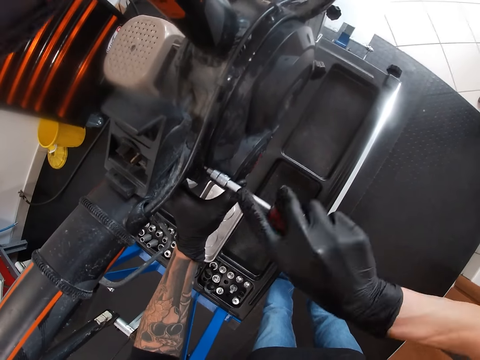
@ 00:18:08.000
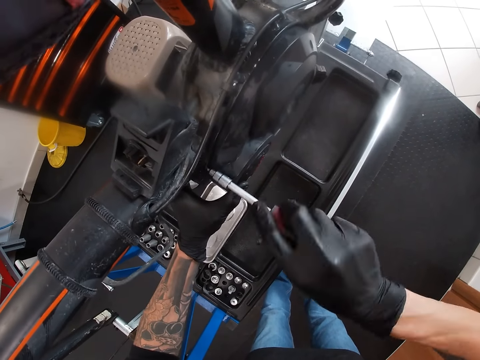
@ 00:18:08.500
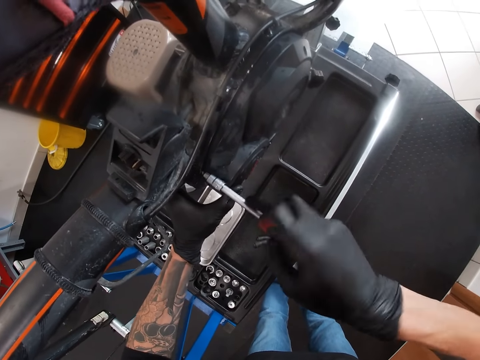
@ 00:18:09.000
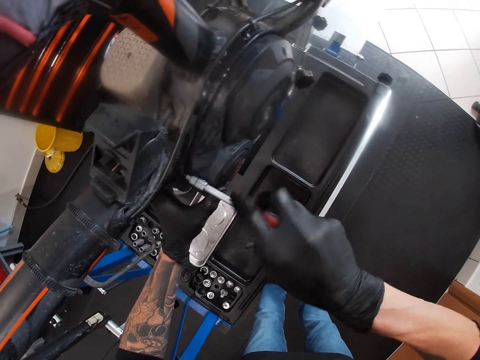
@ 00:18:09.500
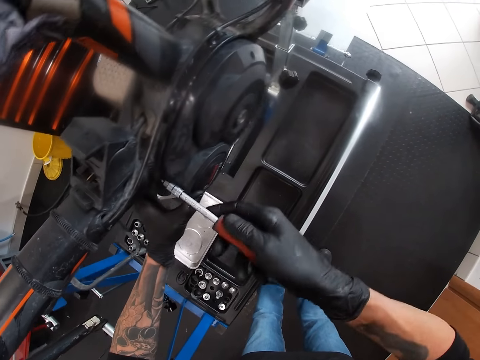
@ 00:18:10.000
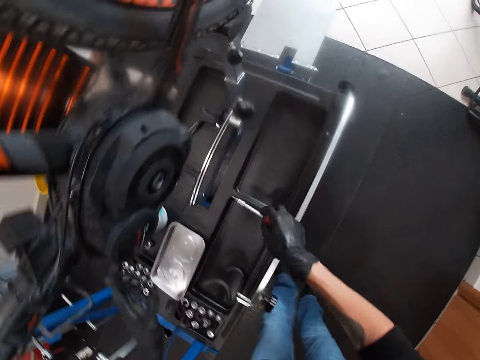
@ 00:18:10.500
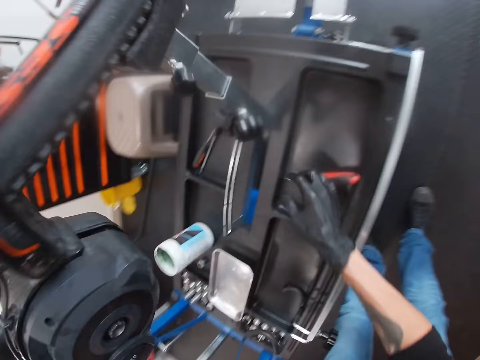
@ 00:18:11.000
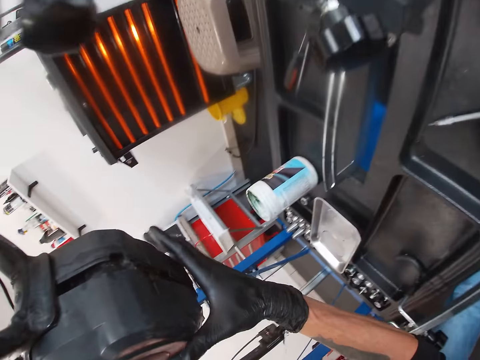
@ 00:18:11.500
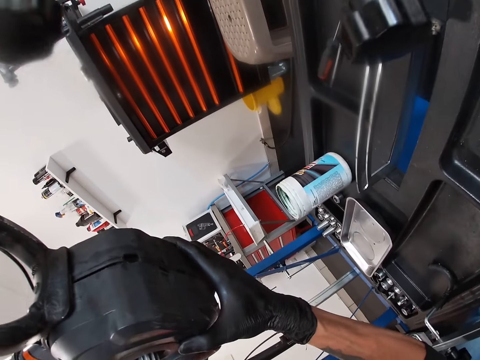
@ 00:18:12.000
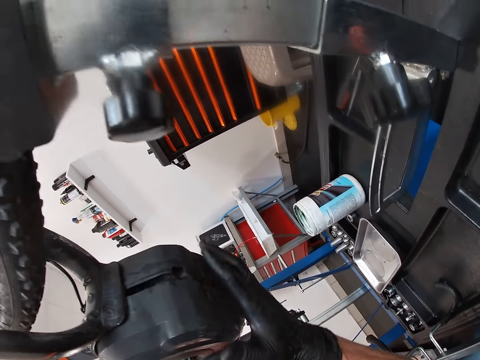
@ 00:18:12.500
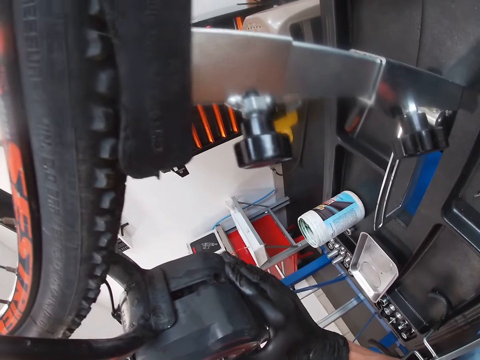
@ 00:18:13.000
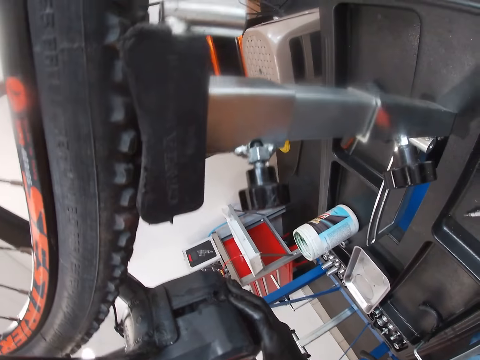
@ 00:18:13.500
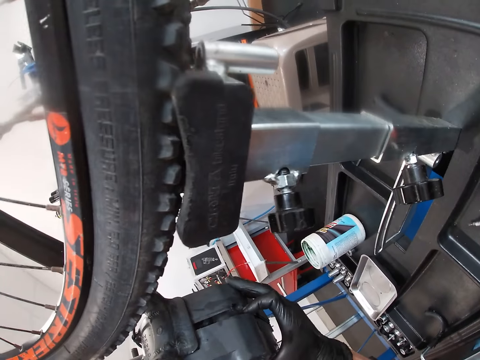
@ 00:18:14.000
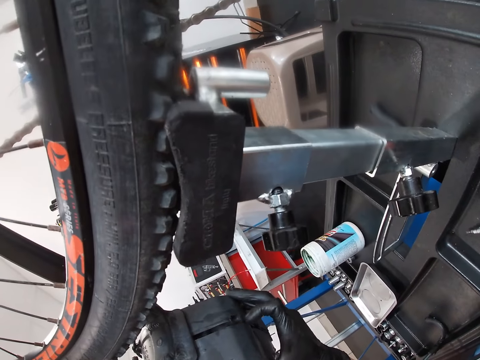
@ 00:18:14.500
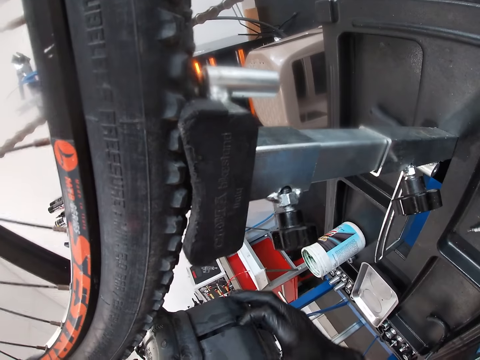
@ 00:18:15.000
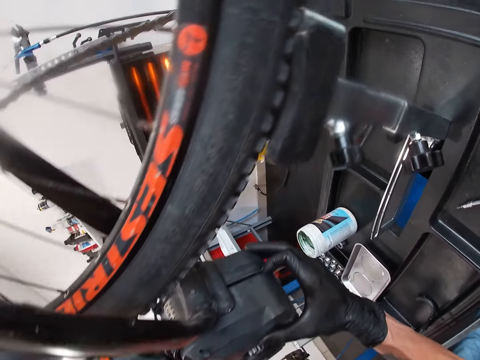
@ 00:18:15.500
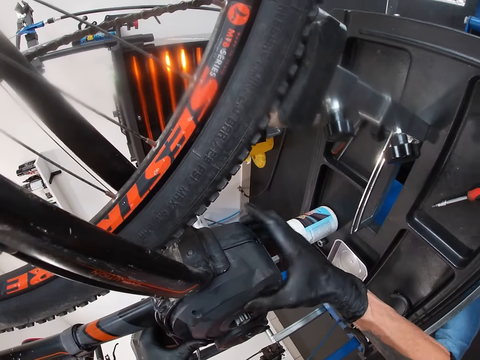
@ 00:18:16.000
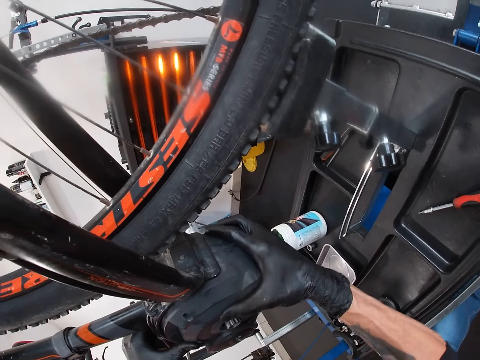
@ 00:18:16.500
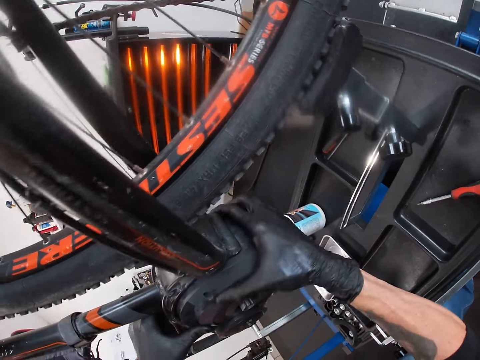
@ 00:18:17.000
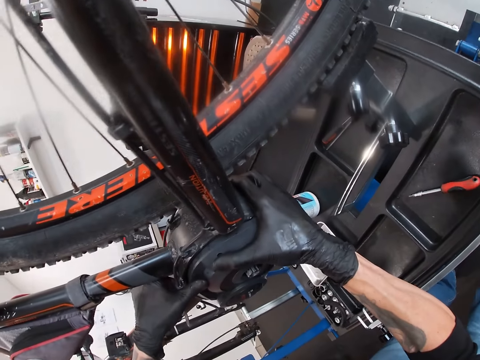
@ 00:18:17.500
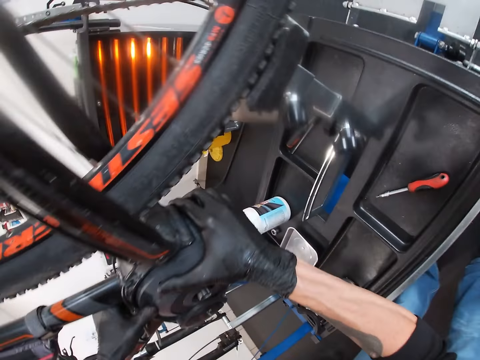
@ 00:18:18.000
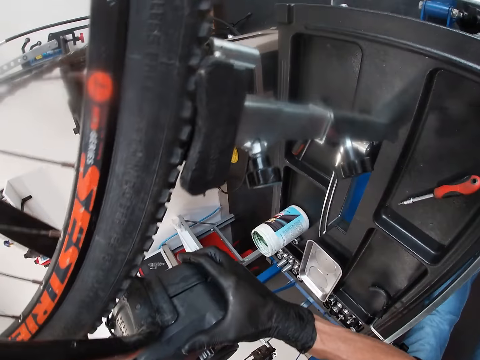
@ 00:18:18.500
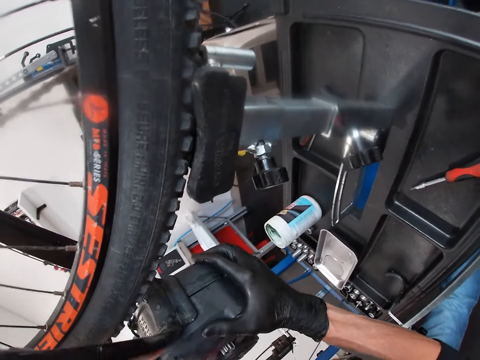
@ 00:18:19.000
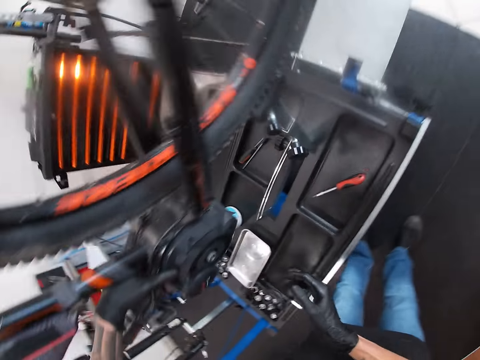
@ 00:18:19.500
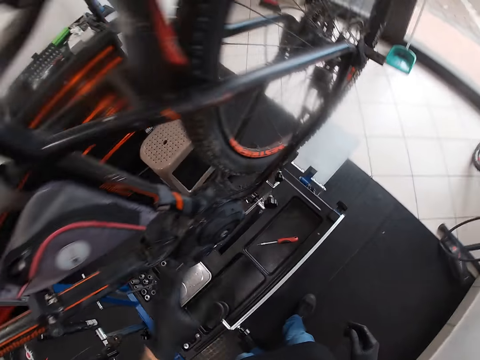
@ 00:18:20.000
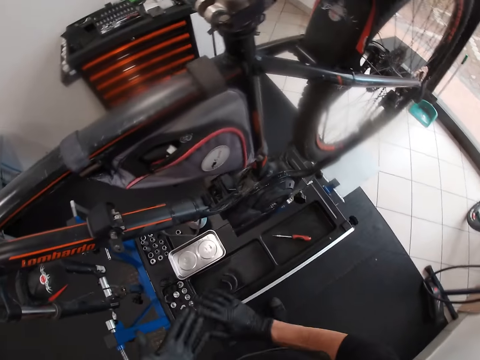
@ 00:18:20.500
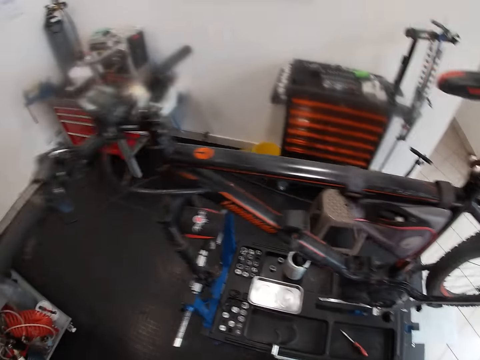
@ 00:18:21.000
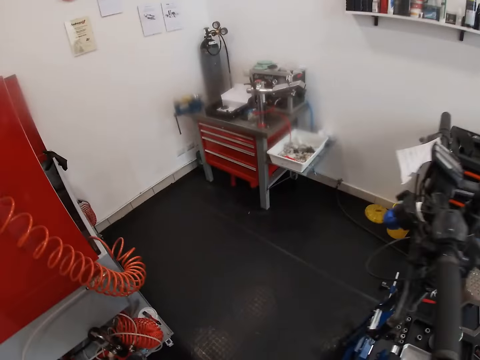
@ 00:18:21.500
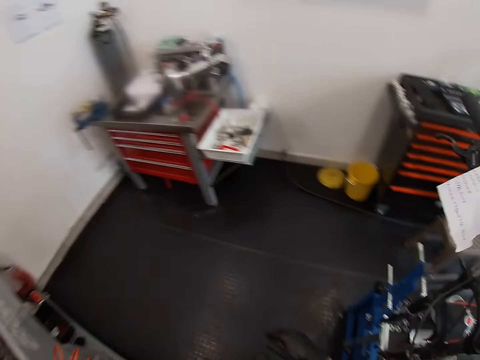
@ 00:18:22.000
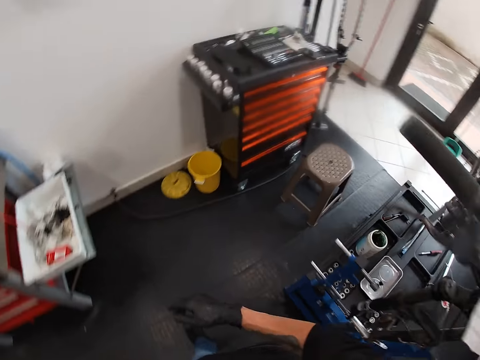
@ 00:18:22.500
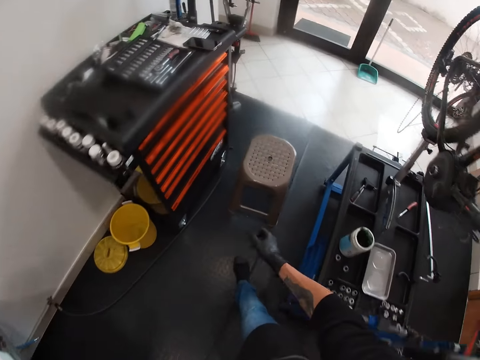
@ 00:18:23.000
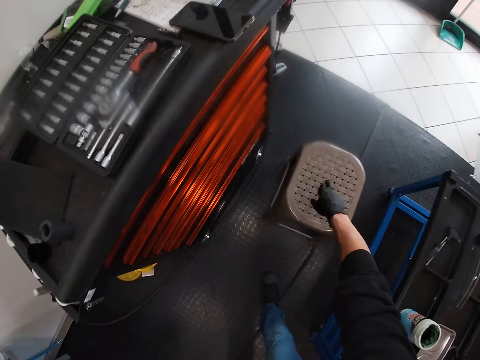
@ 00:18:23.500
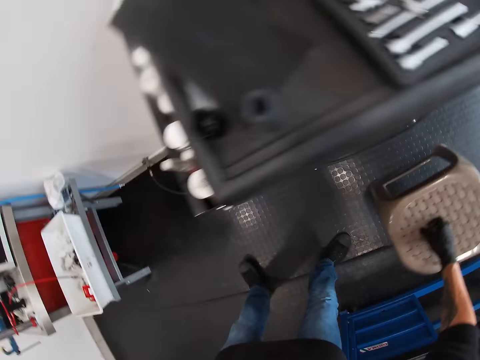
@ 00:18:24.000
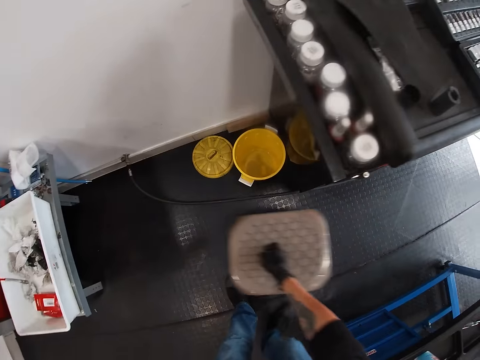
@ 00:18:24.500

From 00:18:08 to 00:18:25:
The camera wearer fastens the bike with a screwdriver. He drops the screwdriver on the bicycle repair stand with his right hand. He holds the bicycle engine with both hands. He attaches the stator cover on the bike. He opens the machine. He moves around. He picks up a stool and moves the seat to a side with his right hand.

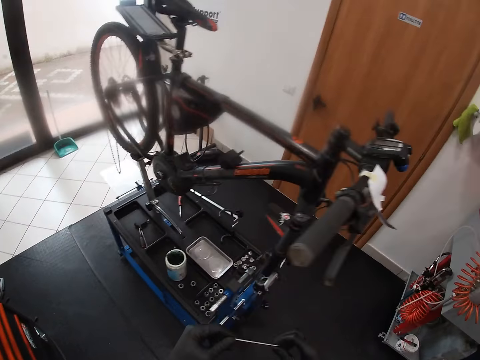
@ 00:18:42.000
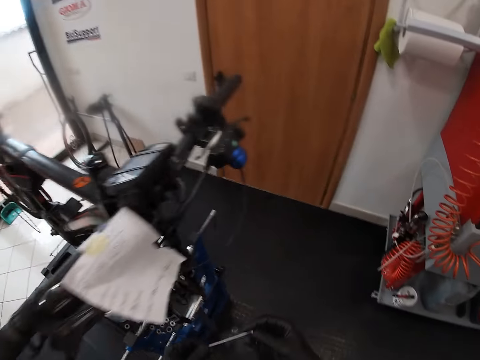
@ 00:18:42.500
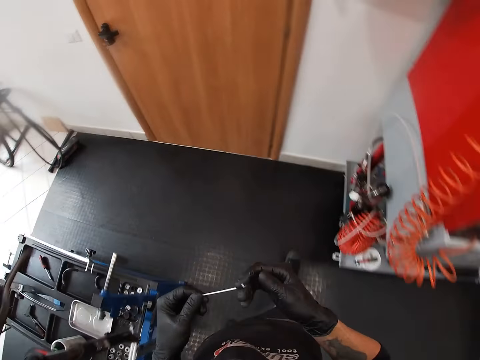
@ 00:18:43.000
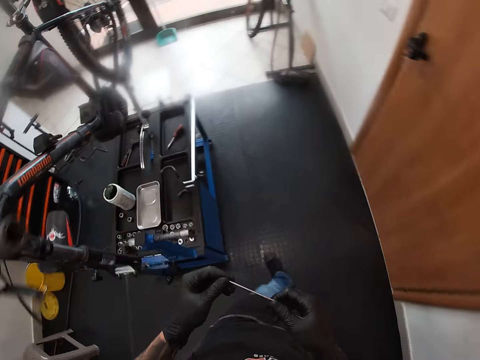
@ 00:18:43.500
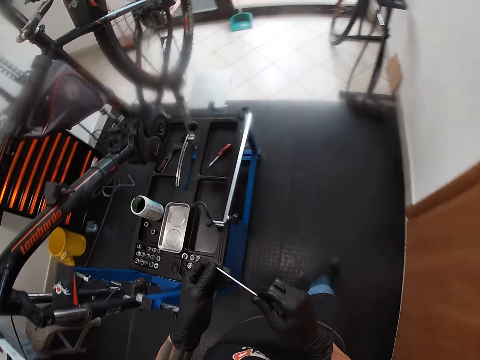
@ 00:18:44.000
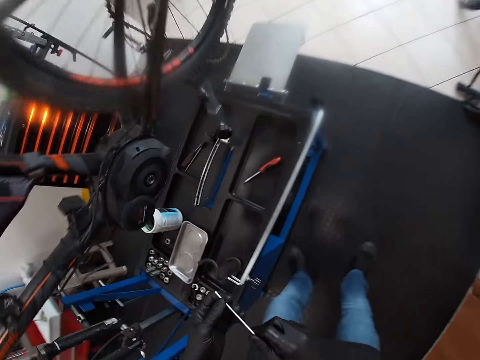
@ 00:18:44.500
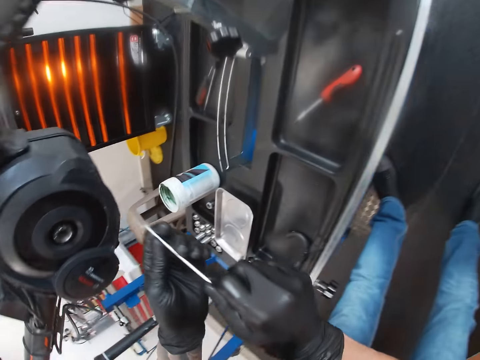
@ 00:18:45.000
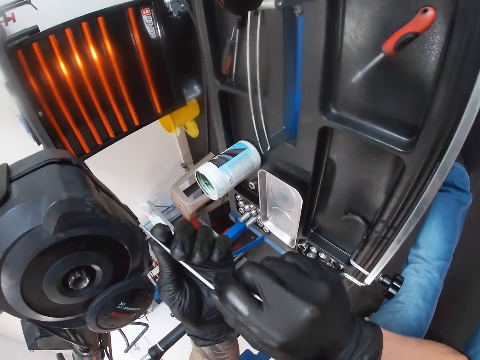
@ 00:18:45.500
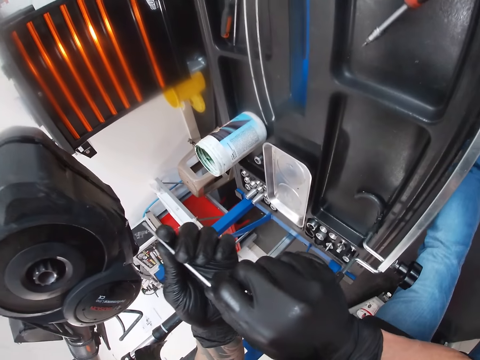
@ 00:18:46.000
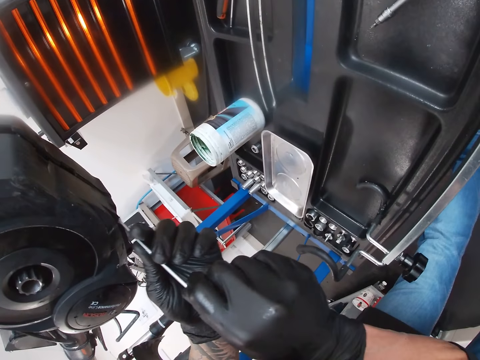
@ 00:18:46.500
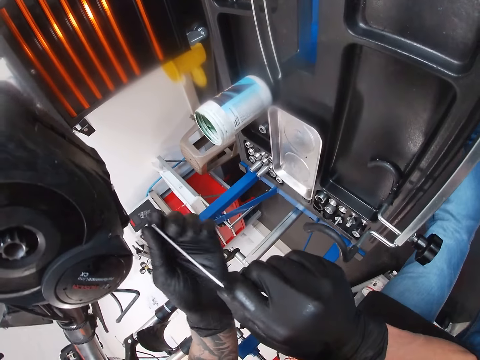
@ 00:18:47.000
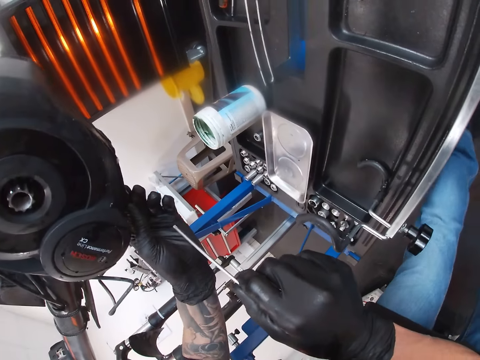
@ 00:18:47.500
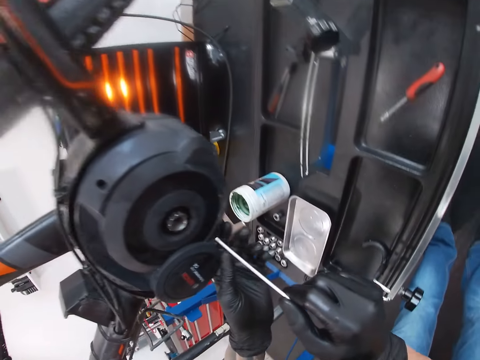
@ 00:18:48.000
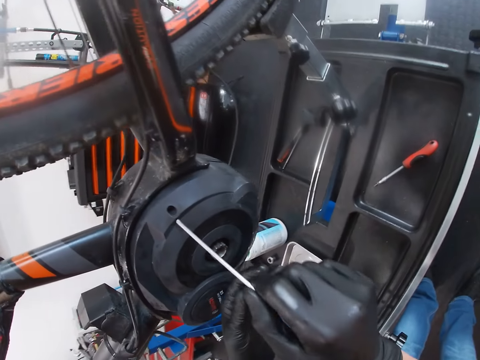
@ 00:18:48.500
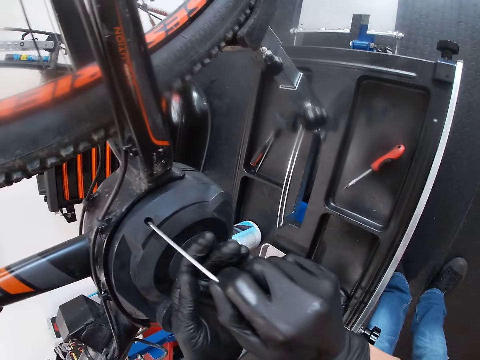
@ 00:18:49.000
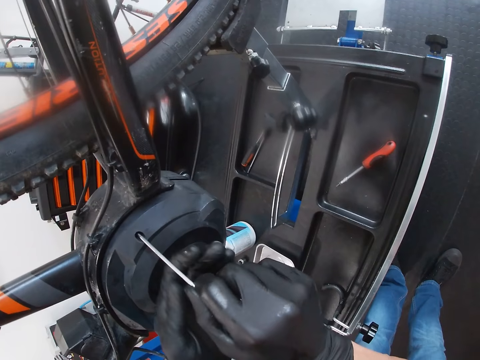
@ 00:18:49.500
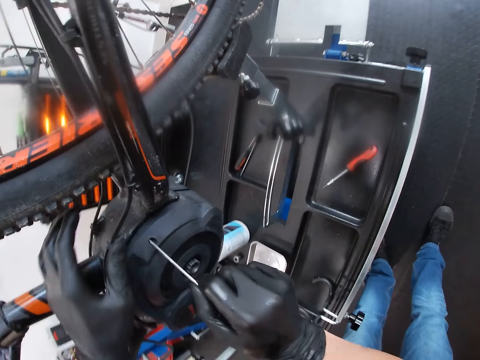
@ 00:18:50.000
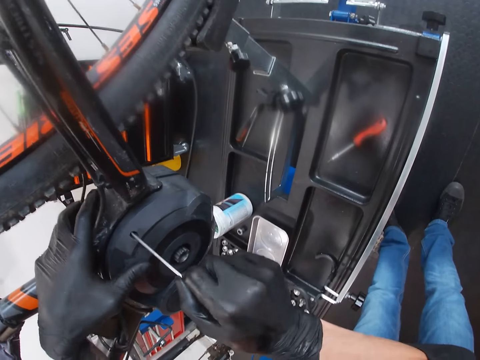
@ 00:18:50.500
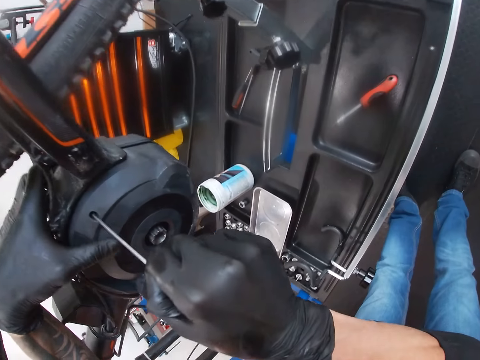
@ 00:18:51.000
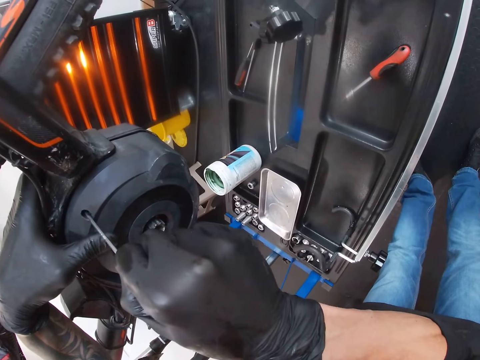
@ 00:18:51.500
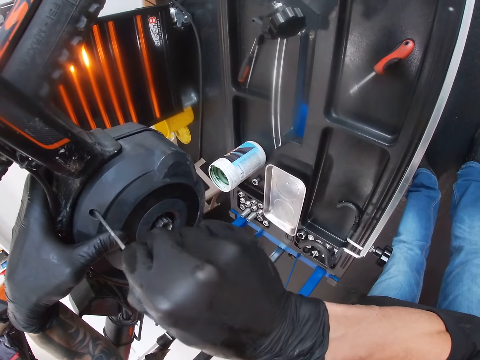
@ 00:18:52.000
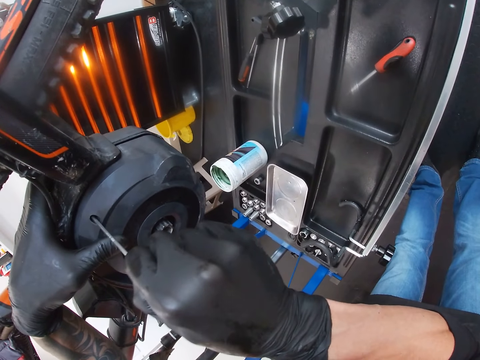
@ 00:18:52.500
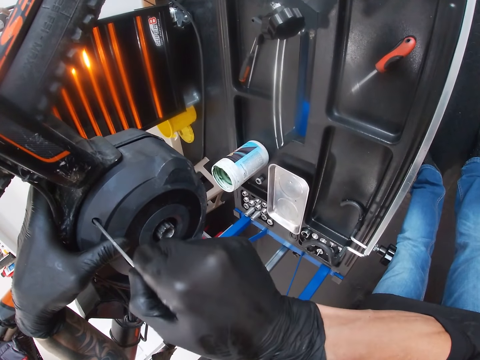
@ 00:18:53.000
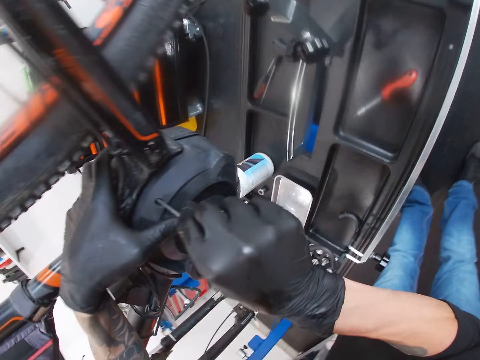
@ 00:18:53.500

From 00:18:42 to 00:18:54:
The camera wearer moves around. He inserts the allen key in a hole of the chain guard with his hands. He screws the bolt. He holds the bicycle chain guard with his left hand.
